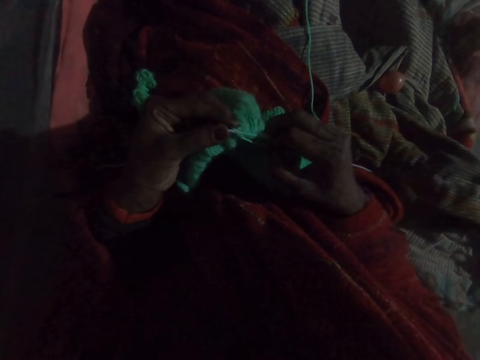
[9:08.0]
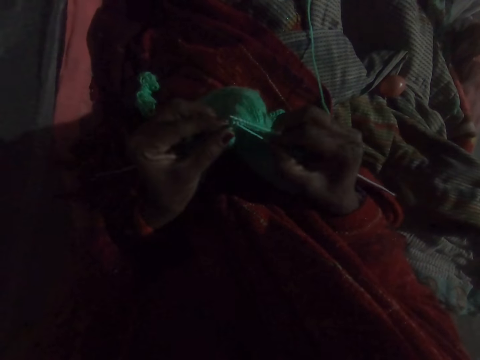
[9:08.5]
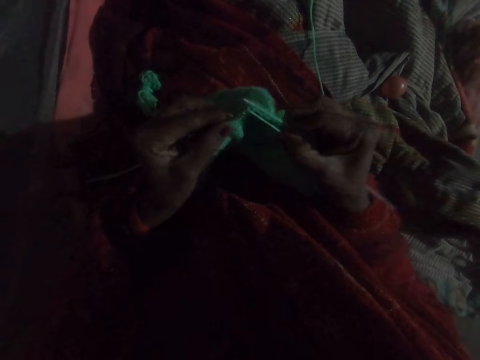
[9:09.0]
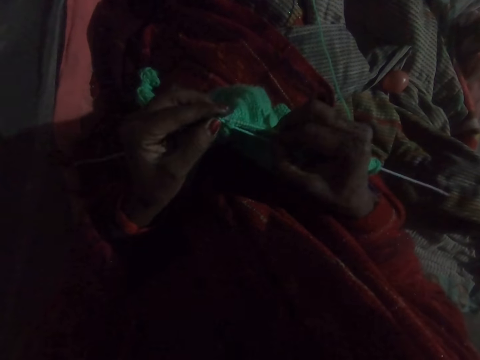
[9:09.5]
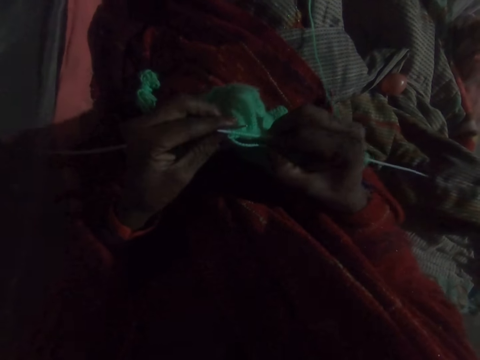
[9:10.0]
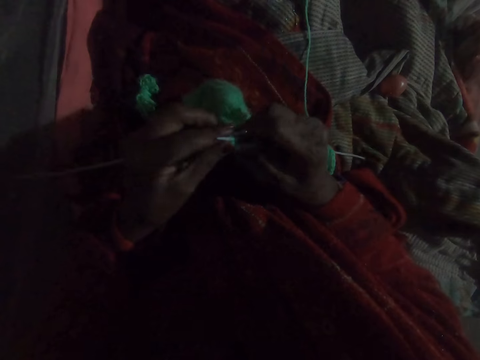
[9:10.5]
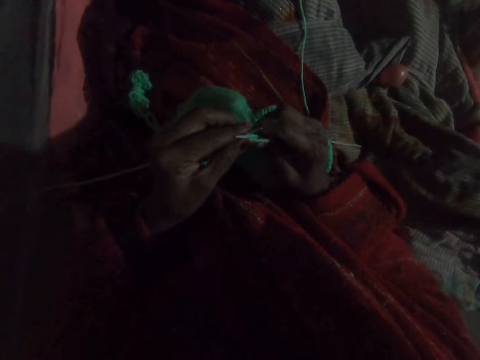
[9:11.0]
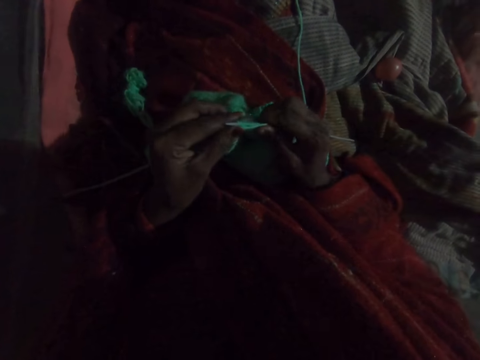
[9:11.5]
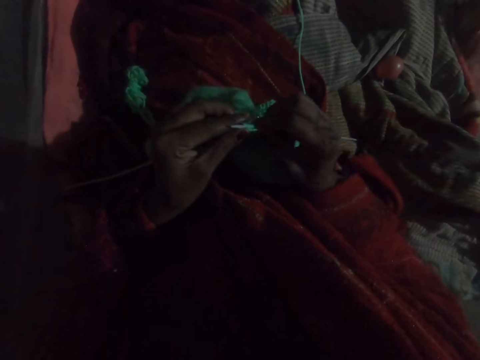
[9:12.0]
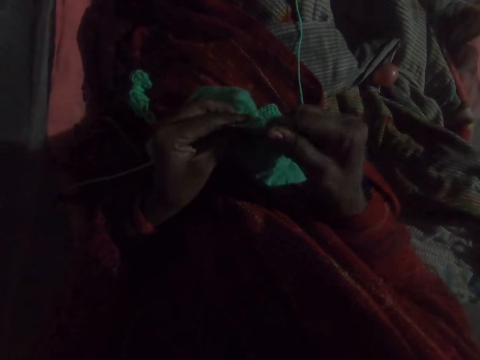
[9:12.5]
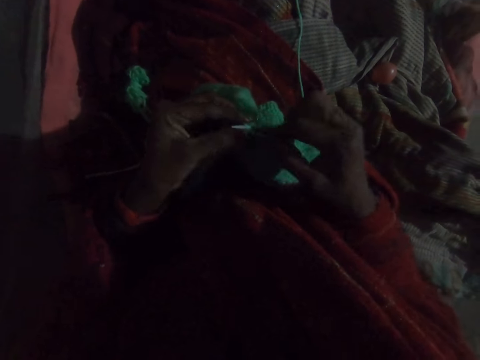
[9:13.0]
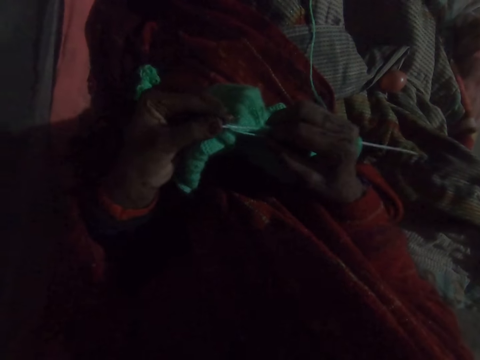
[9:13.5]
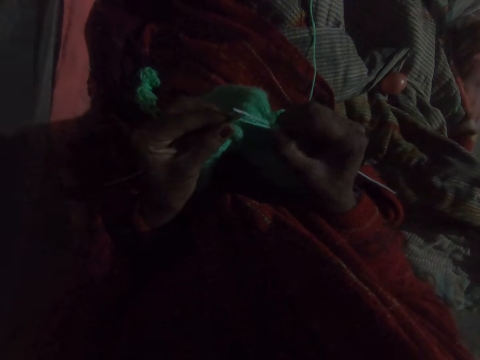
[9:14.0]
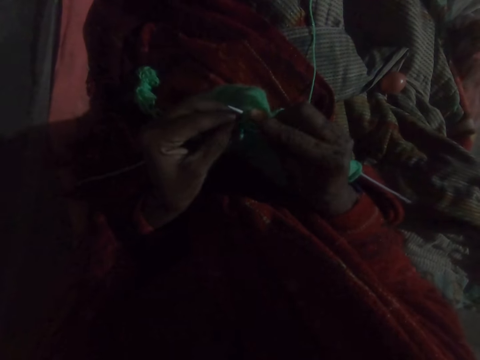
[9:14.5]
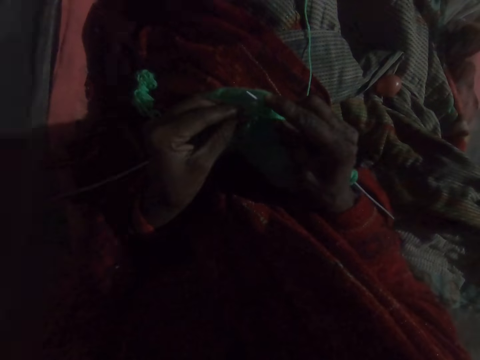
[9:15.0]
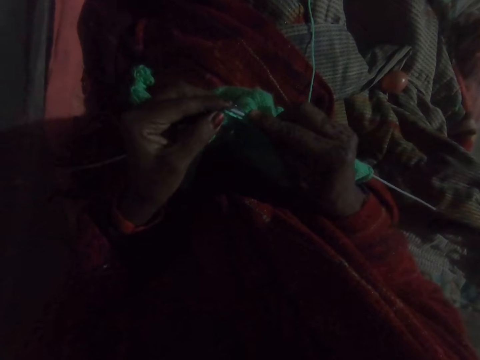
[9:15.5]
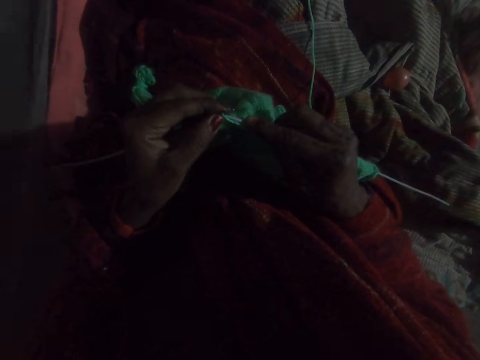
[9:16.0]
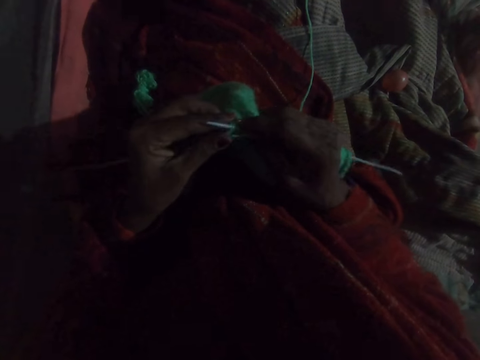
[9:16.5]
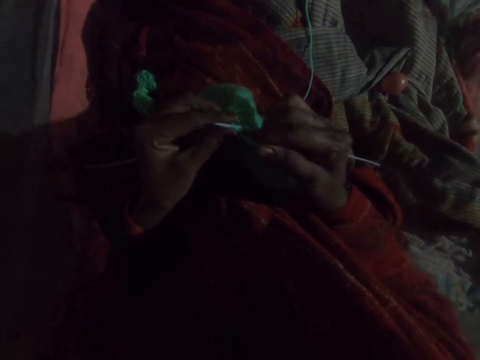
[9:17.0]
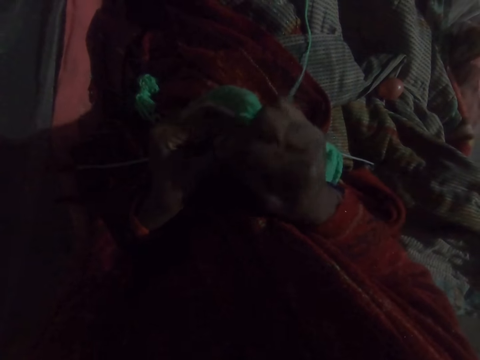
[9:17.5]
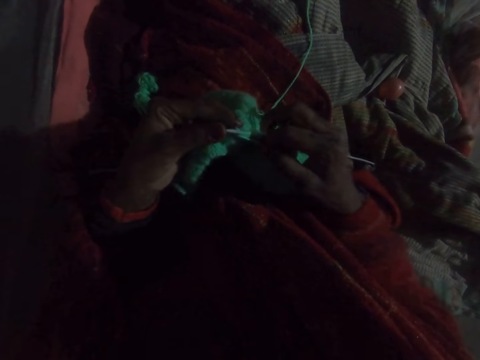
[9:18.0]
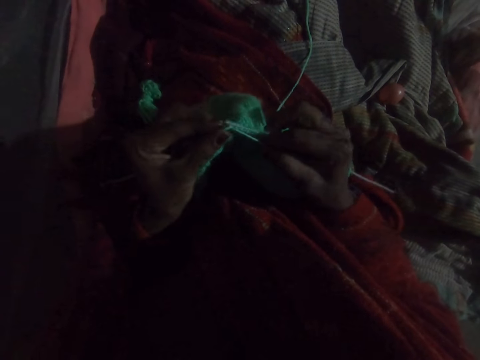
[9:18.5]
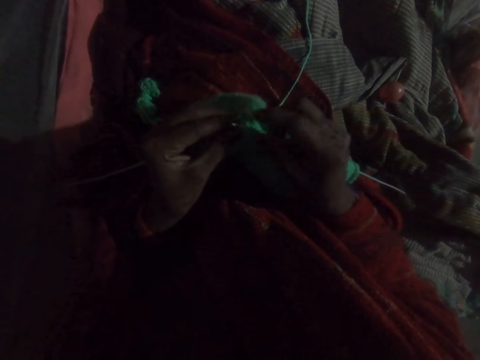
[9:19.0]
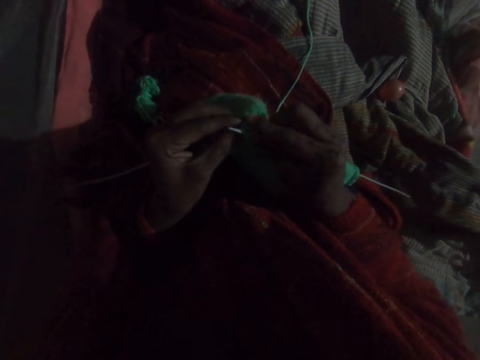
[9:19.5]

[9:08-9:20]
The camera wearer moves the thread. They push the fabric. They move the thread. They weave the fabric.

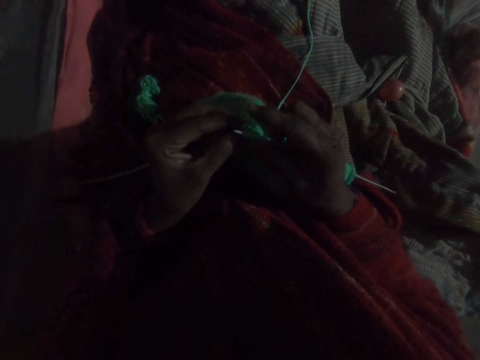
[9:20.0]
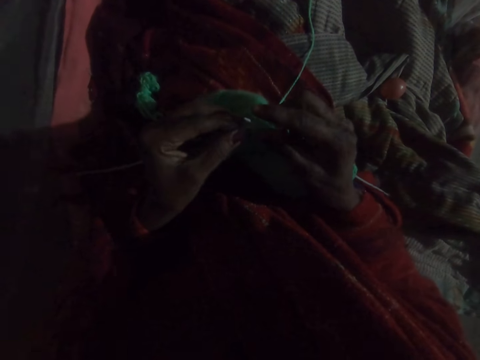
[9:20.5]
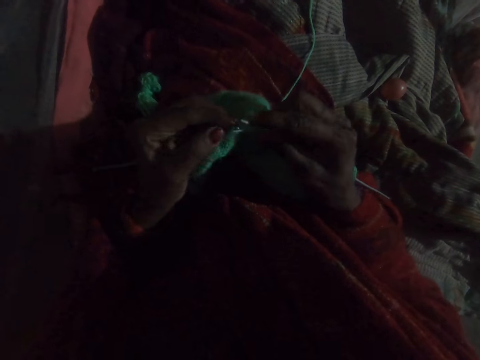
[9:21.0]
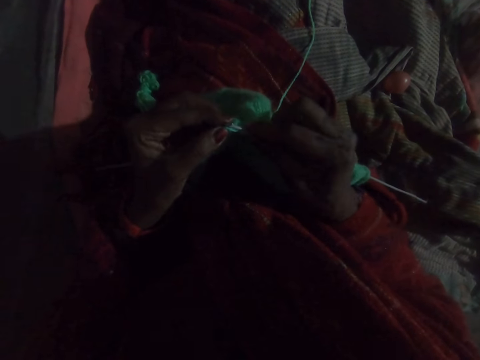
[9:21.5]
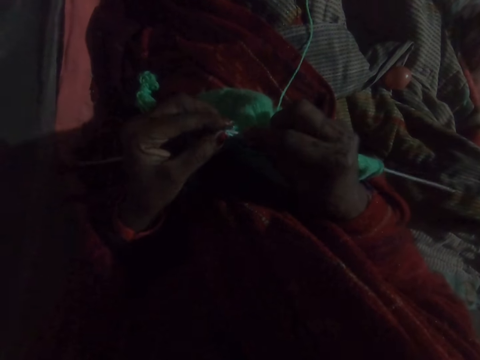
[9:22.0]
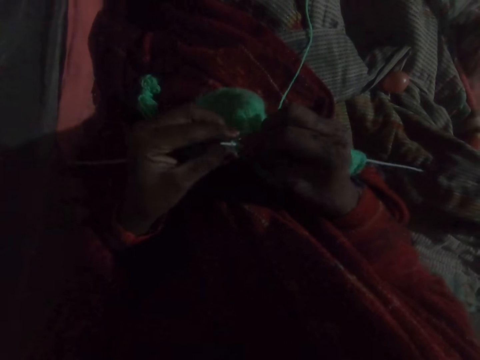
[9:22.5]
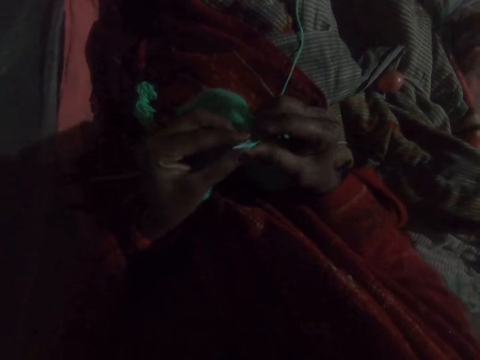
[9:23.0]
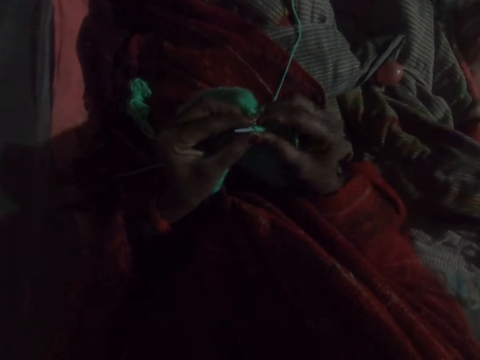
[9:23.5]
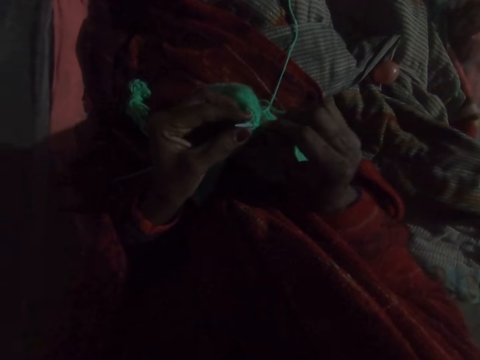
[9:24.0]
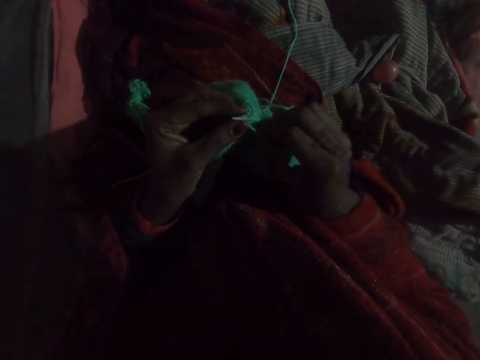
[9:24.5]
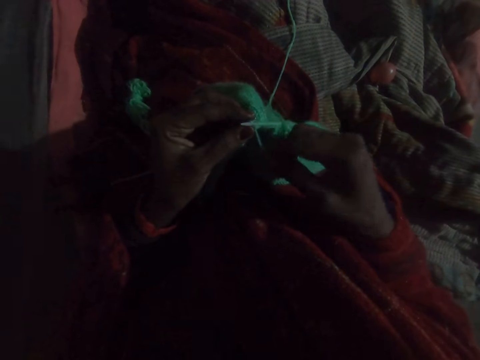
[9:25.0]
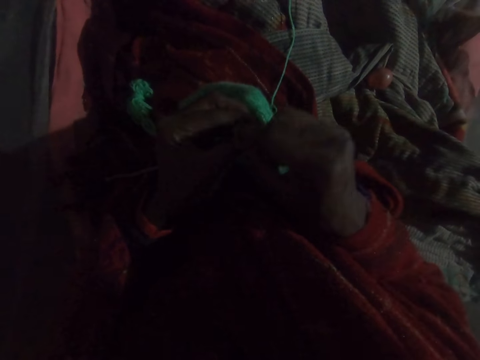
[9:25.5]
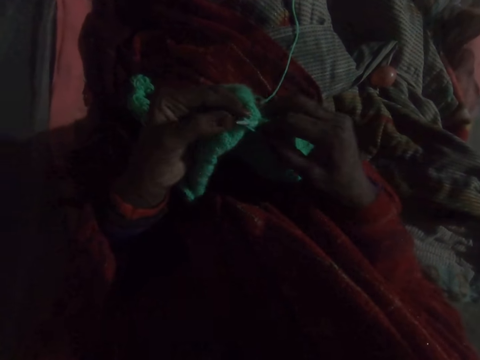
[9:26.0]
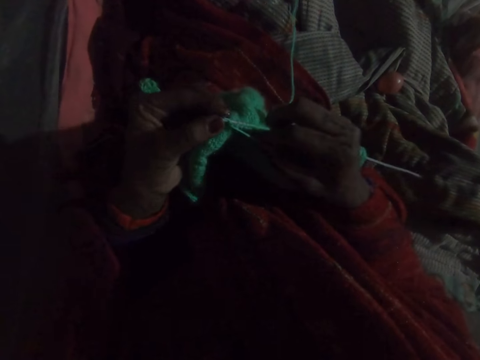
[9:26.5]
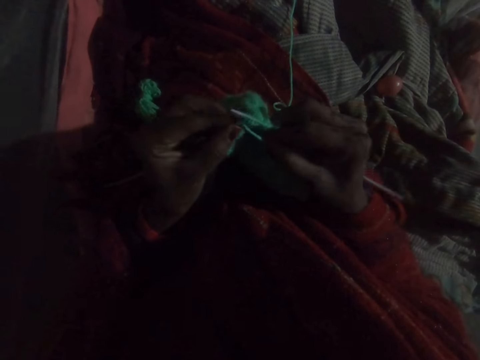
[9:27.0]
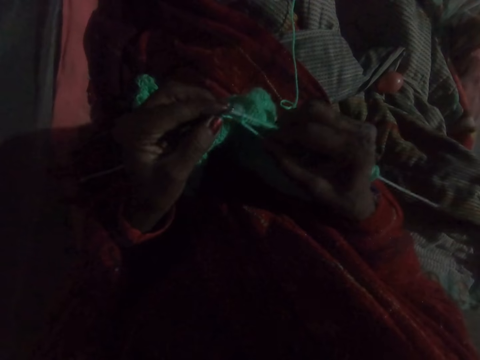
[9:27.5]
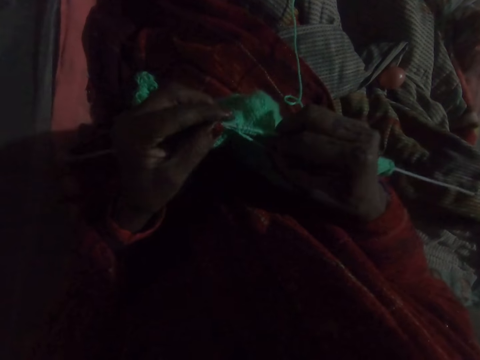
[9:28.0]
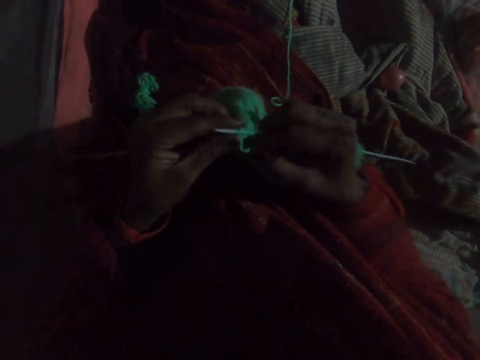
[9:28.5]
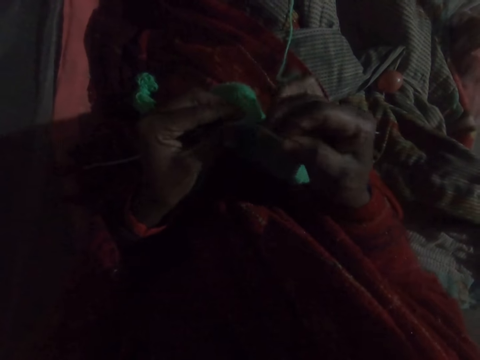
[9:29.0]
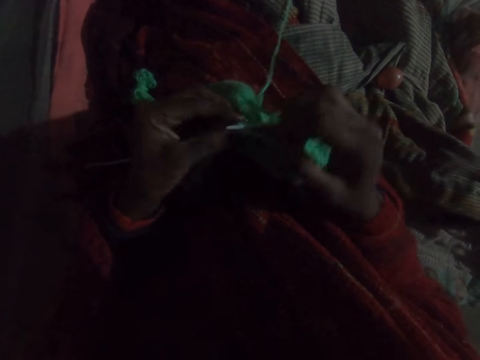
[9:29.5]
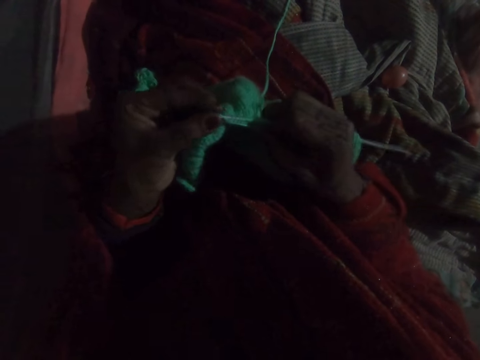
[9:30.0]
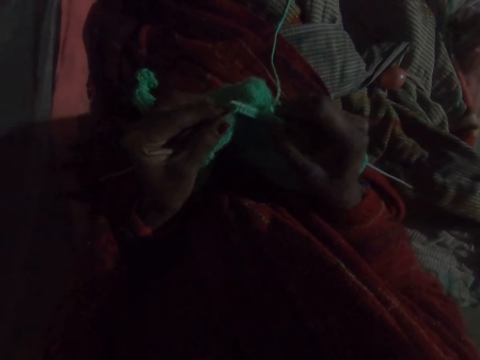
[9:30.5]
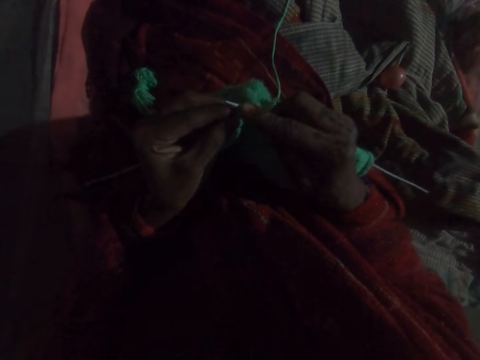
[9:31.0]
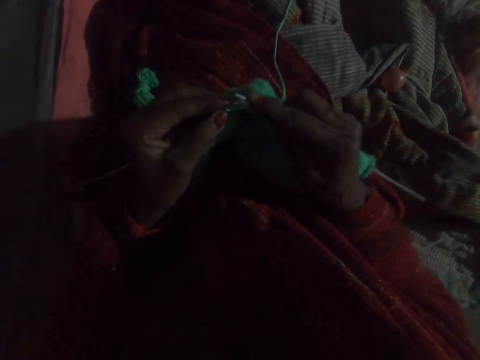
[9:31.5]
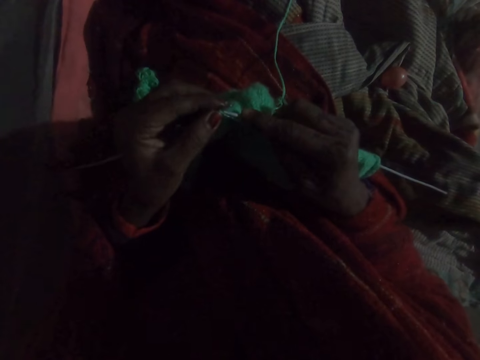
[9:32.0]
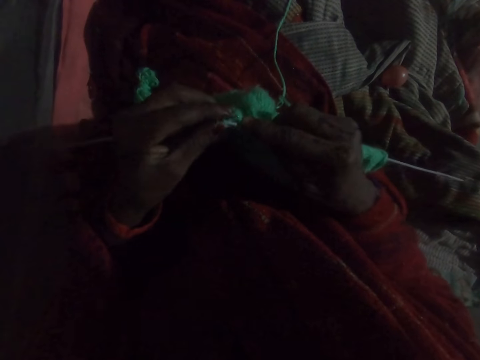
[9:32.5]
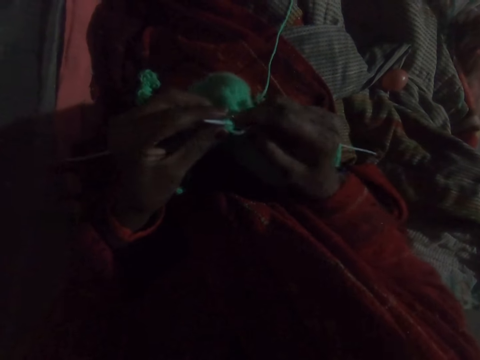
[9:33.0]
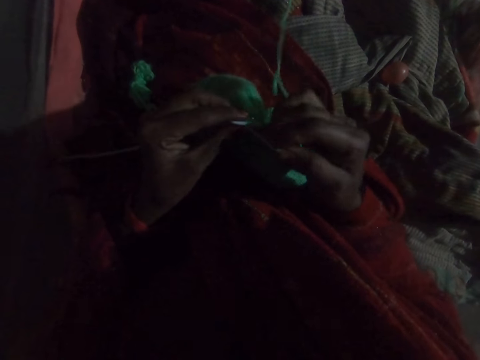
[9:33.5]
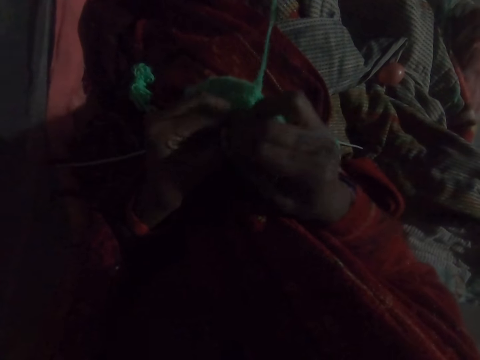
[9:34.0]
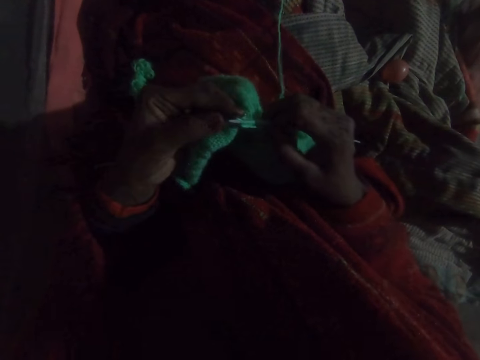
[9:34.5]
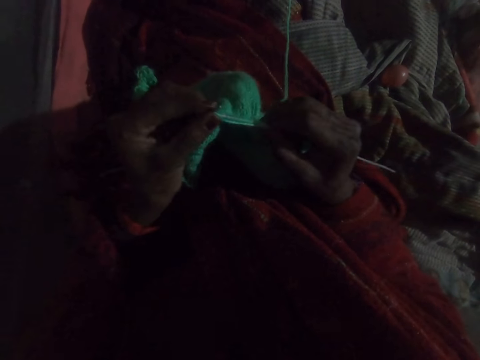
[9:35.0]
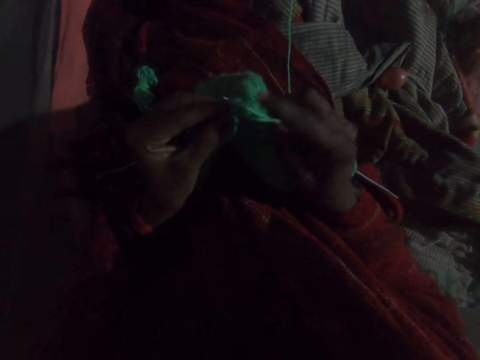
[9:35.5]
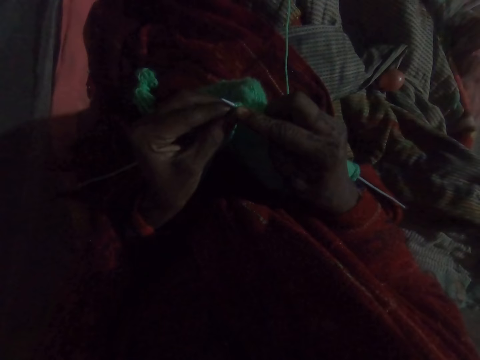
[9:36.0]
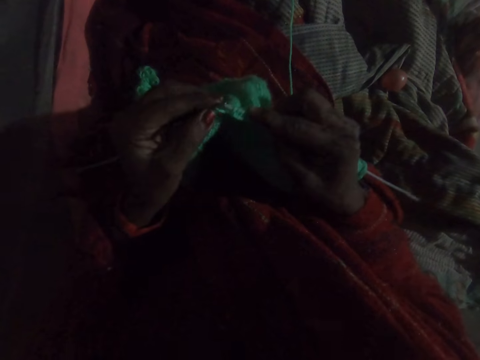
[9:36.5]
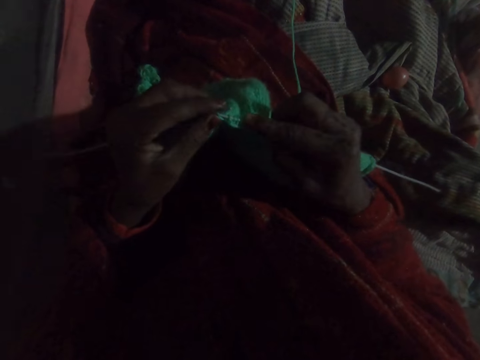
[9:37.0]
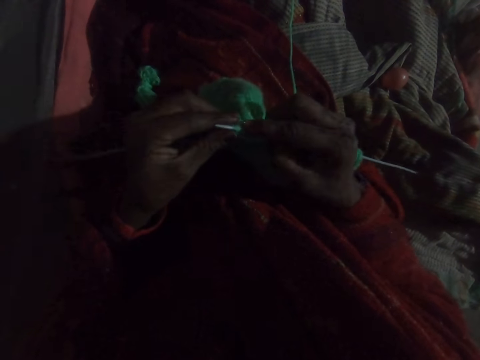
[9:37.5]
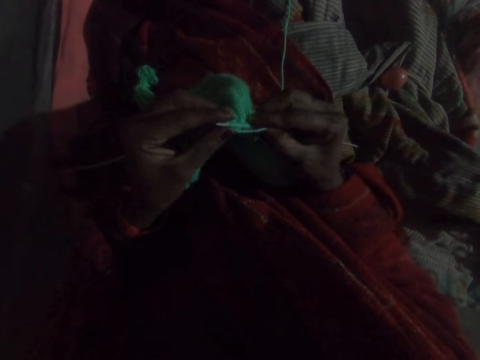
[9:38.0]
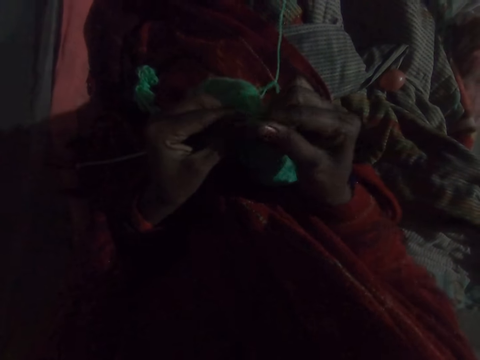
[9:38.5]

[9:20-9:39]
The camera wearer aligns the fabric. They weave the fabric with a crochet hook. They move the fabric. They weave the fabric with the crochet hook.
